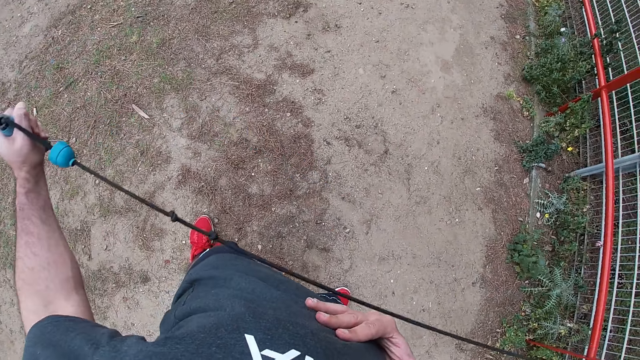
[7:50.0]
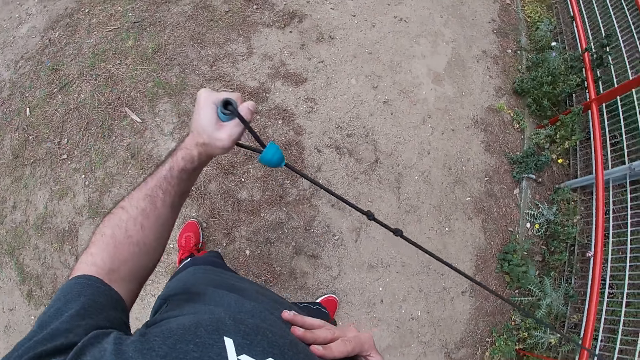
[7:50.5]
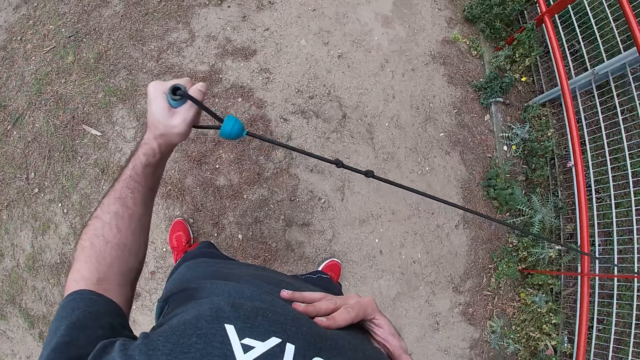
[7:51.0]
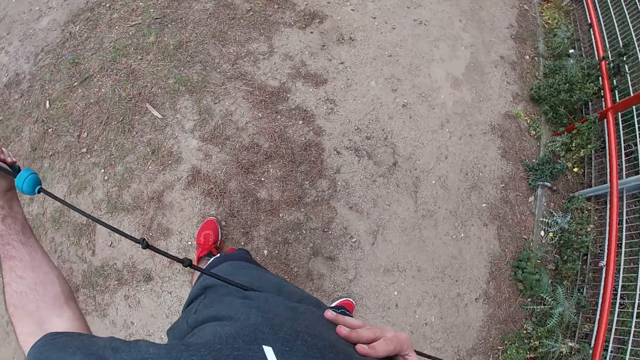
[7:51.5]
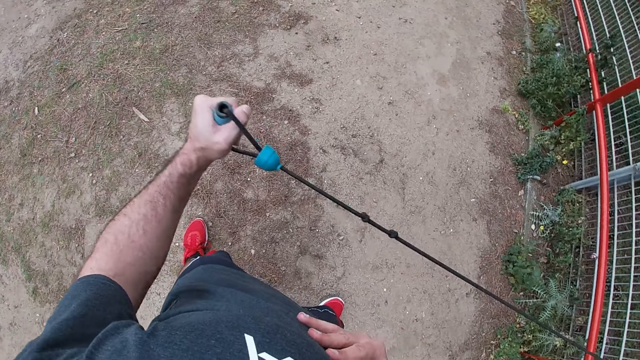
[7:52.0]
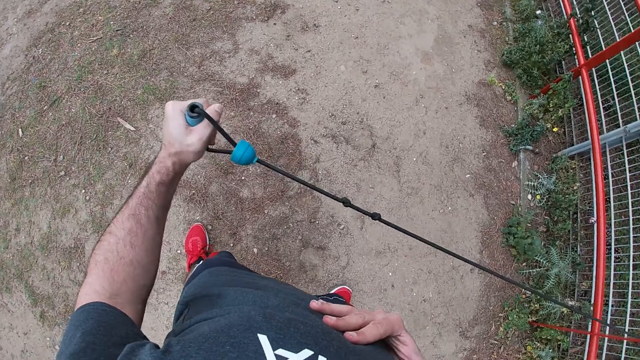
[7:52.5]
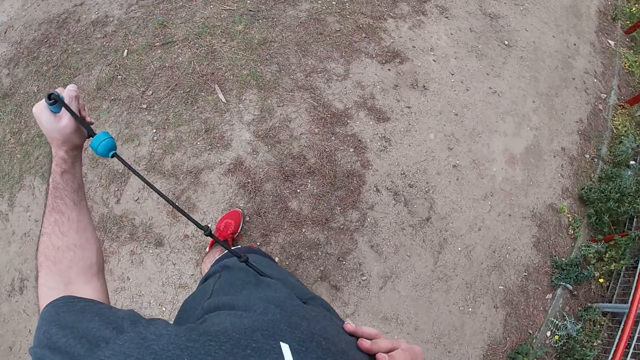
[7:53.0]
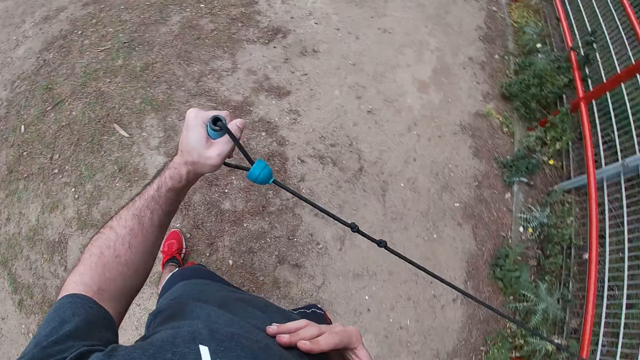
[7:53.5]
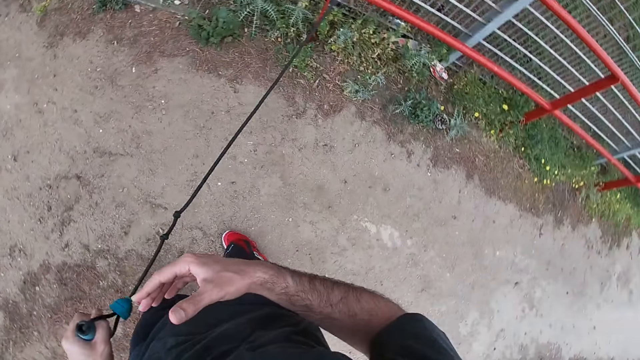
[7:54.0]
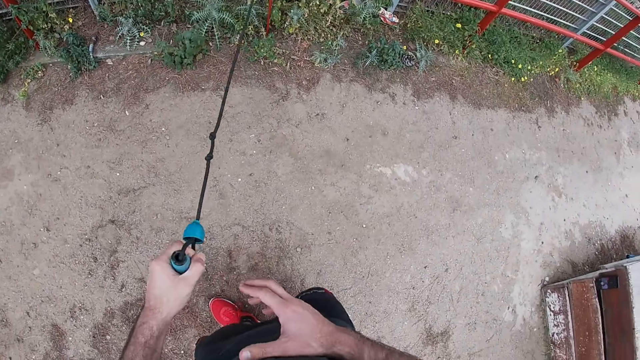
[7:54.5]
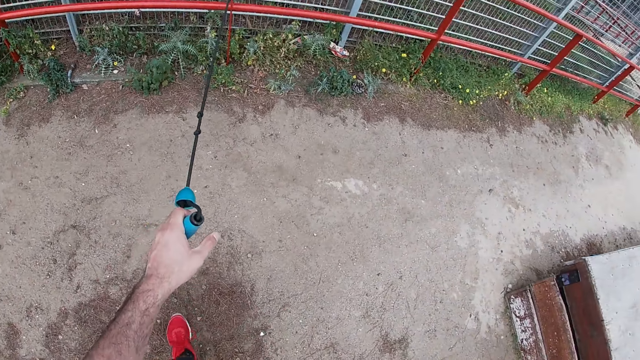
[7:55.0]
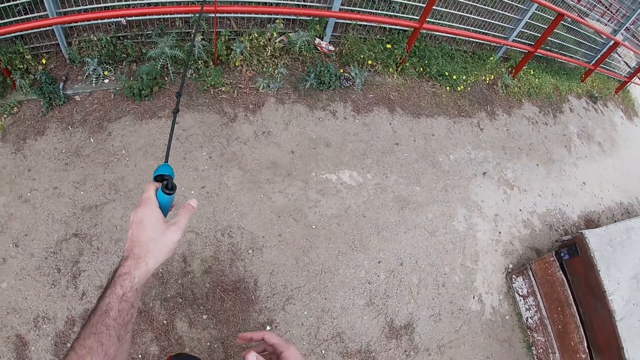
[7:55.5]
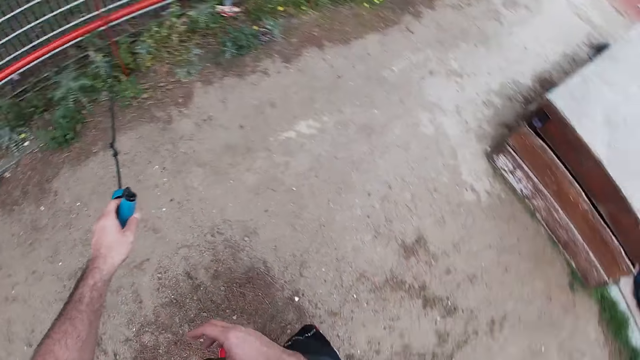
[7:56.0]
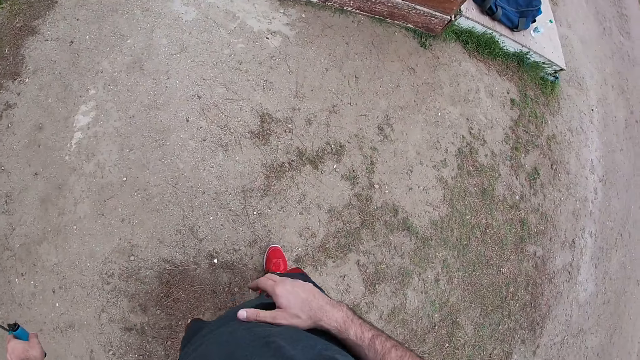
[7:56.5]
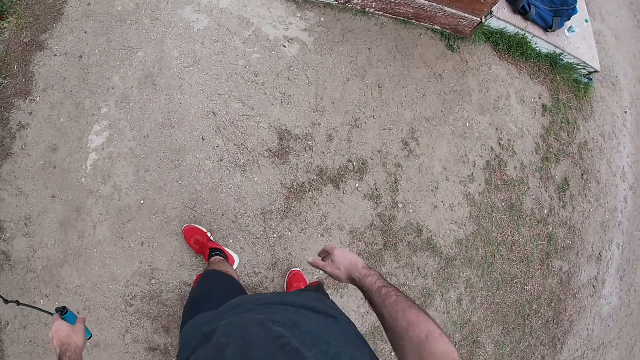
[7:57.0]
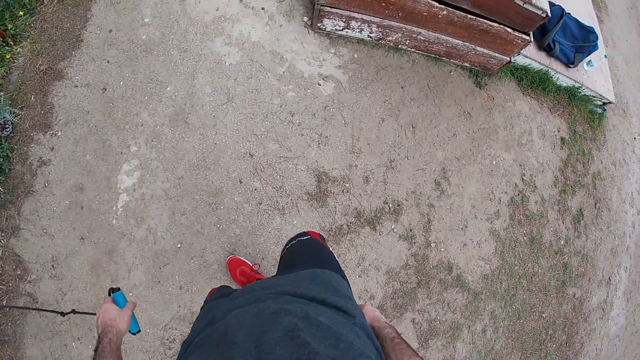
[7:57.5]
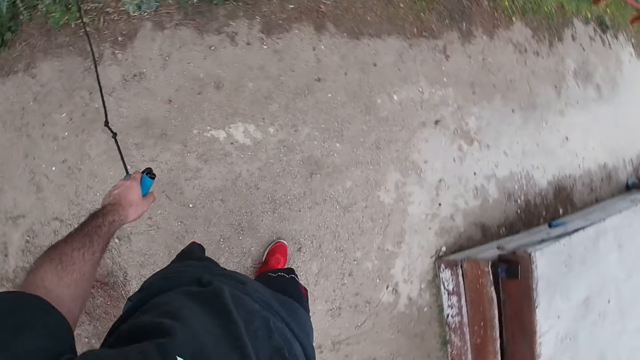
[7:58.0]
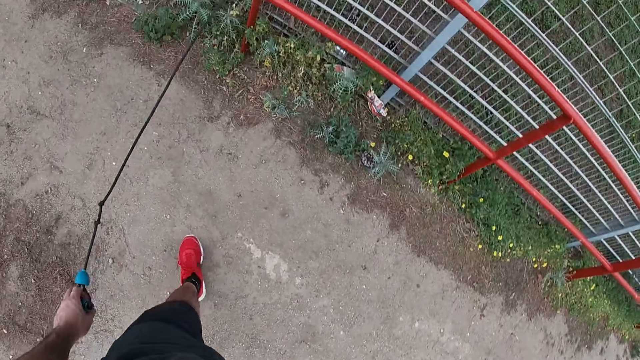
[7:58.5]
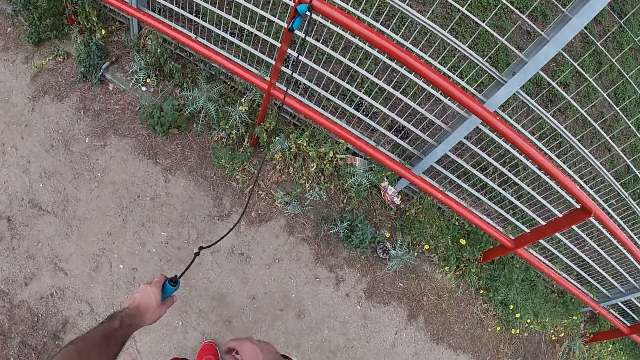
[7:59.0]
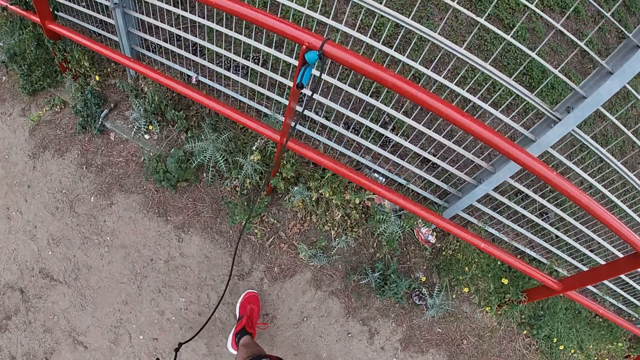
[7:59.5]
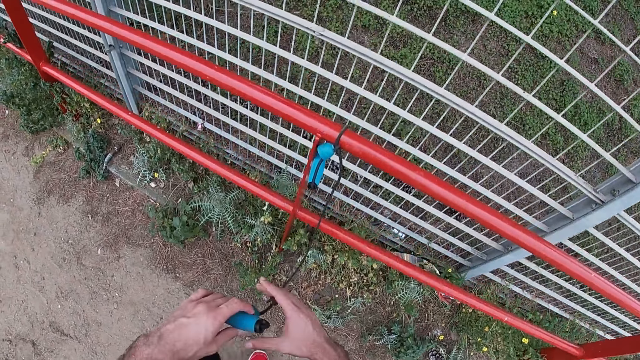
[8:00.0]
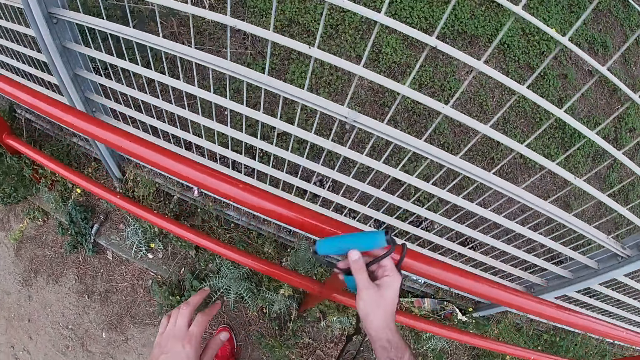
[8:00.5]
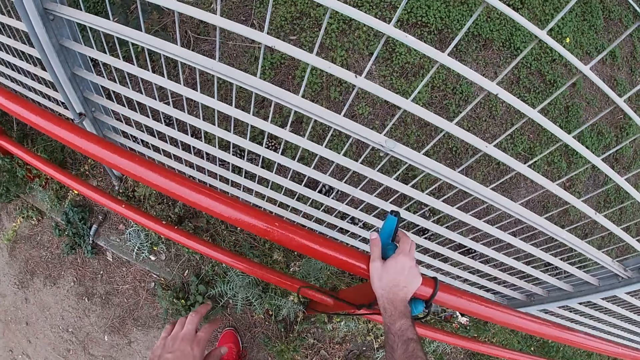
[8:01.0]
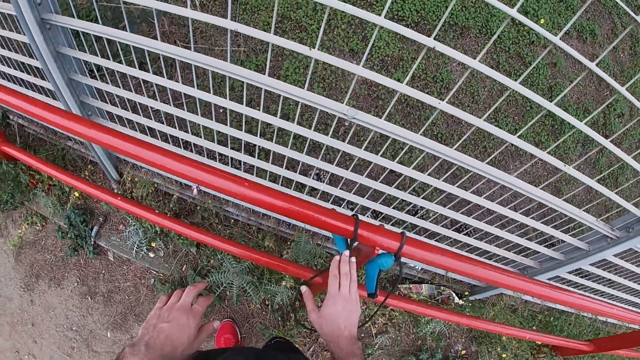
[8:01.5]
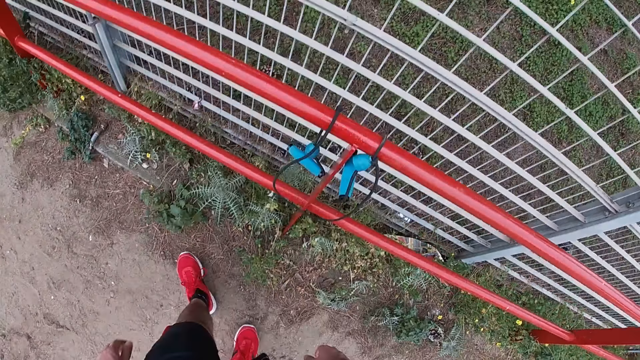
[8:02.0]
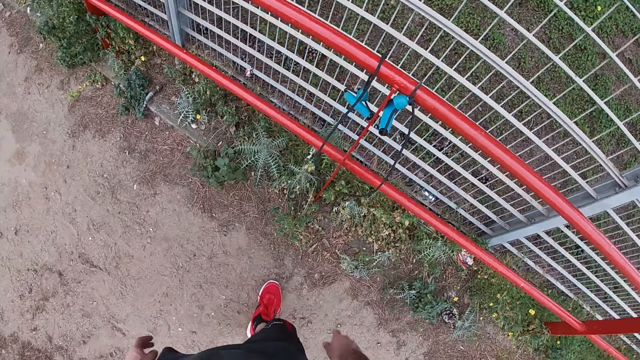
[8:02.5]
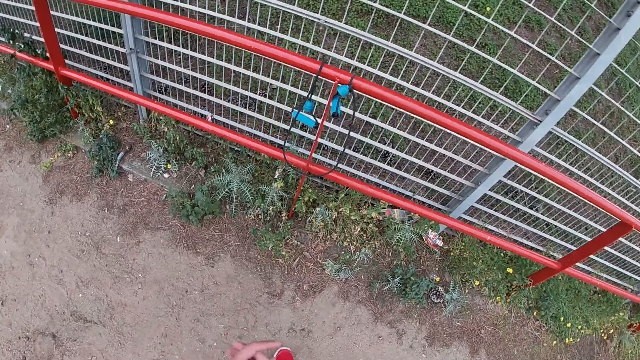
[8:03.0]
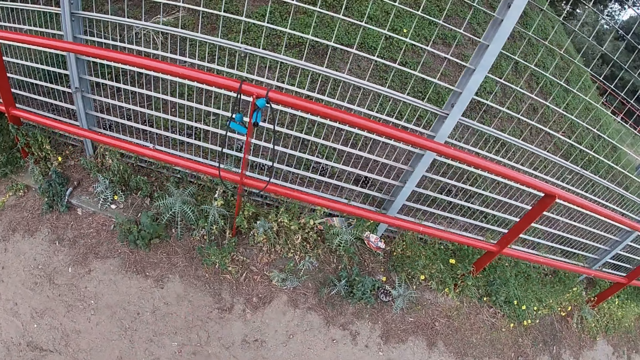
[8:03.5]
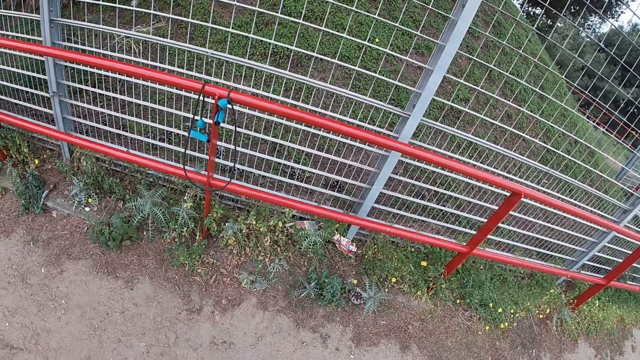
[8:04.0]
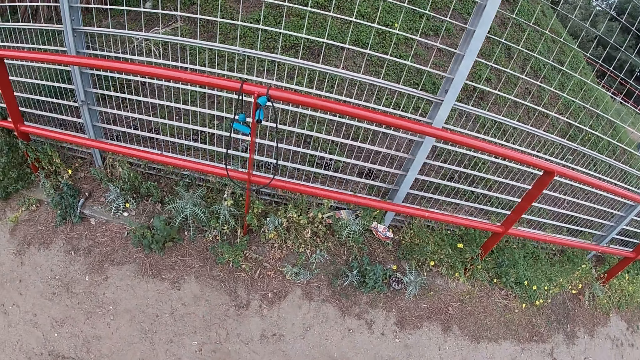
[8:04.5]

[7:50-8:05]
The camera wearer pulls the resistance band with his left hand. He pulls it again. He walks around. He passes the resistance band from his left hand to his right hand. He hangs the resistance band on the railing with his right hand.

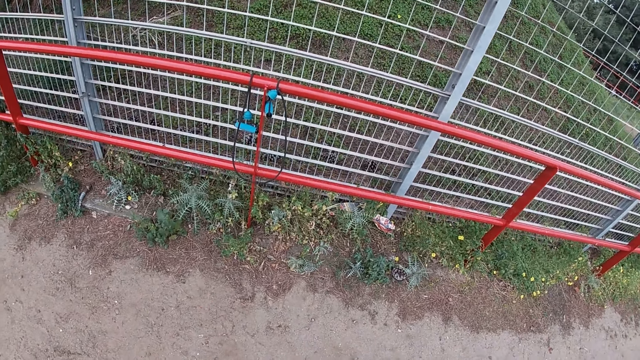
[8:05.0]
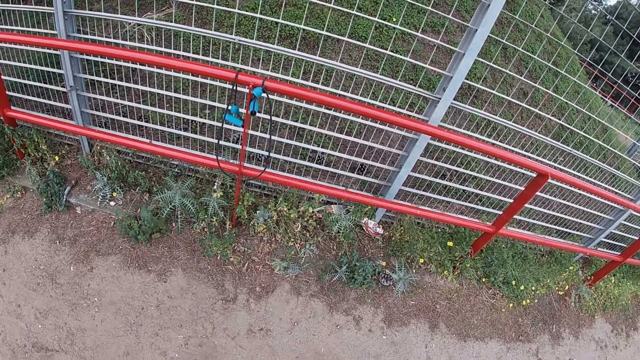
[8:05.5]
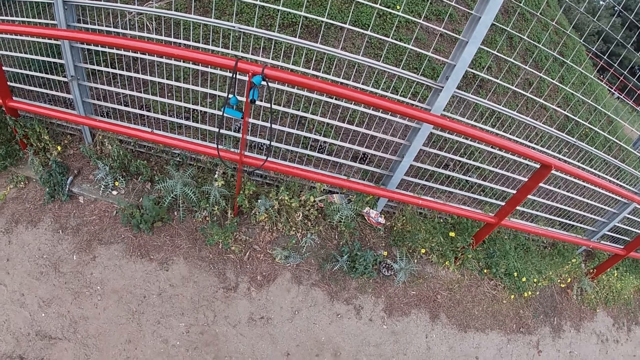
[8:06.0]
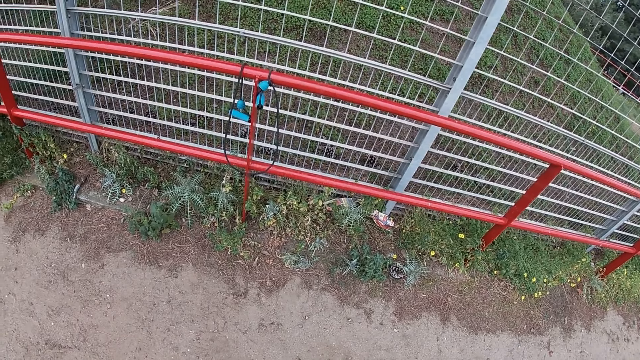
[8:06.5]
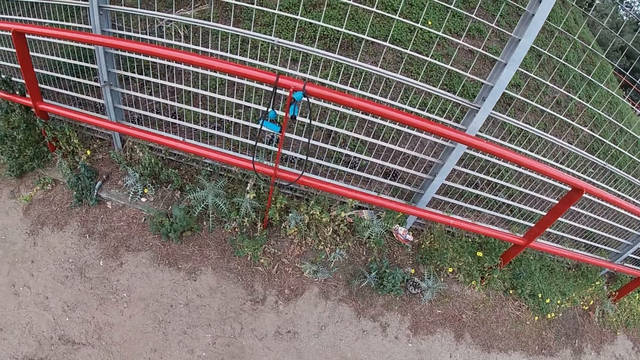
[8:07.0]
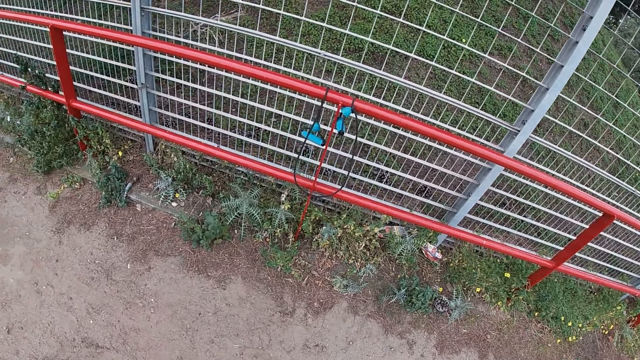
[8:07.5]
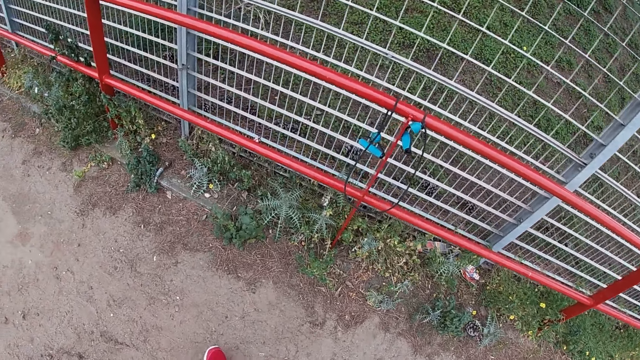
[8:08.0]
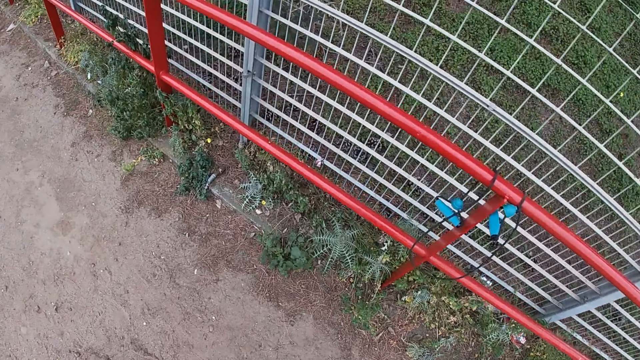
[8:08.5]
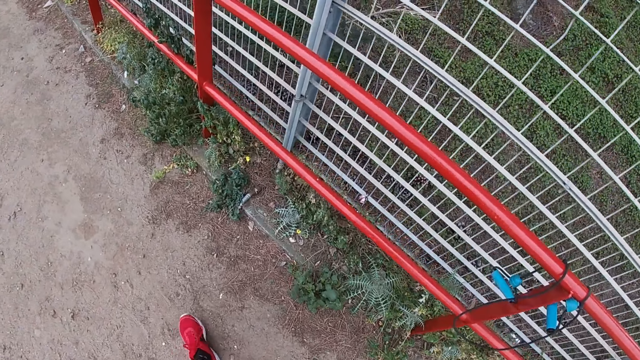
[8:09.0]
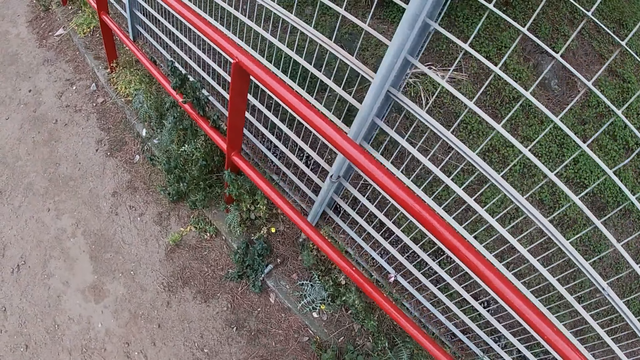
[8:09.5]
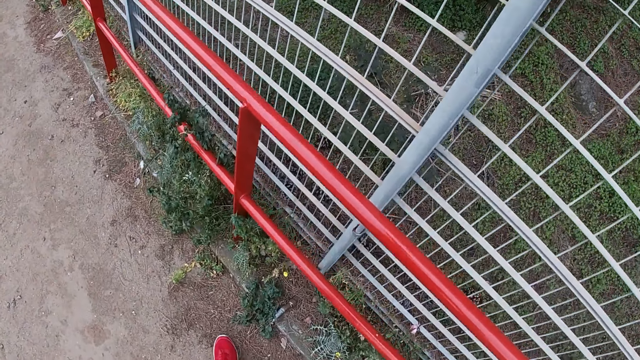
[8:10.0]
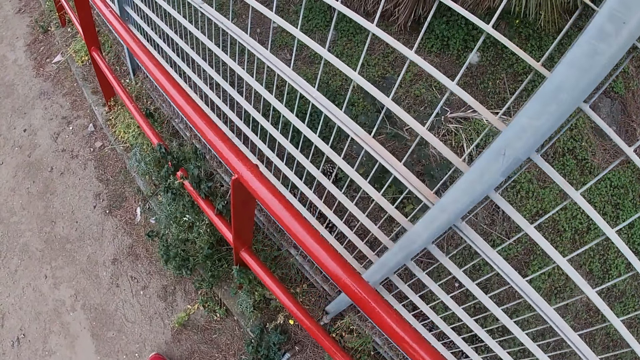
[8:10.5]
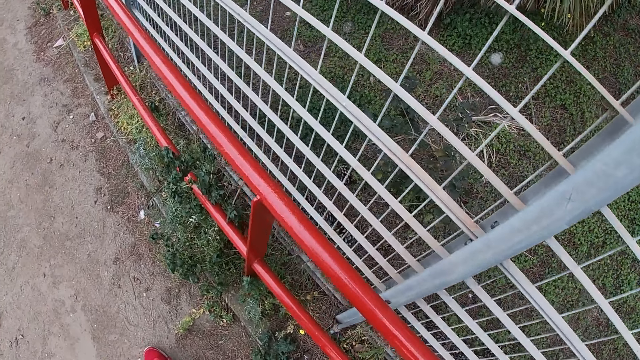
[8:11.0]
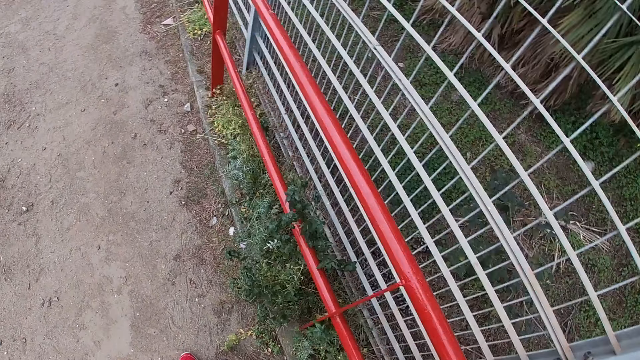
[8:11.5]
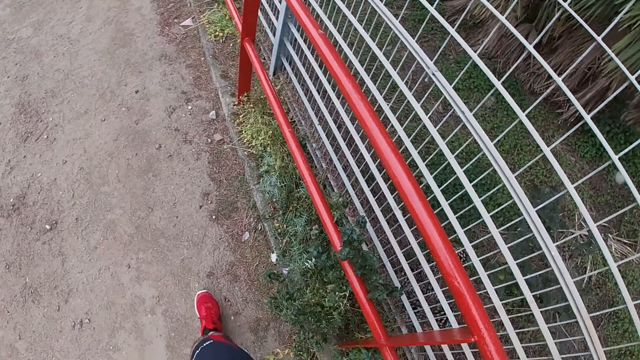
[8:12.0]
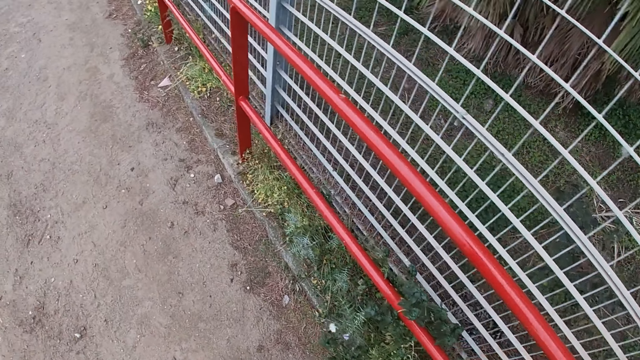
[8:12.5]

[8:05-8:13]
The camera wearer looks around.
